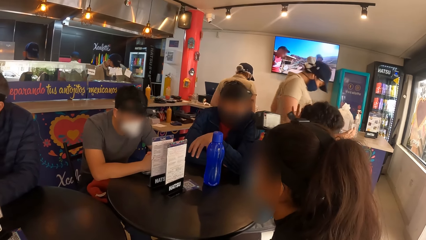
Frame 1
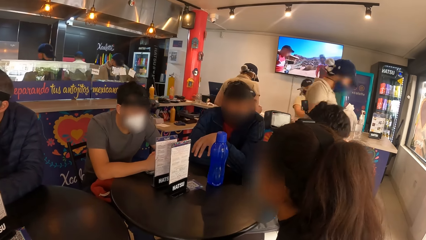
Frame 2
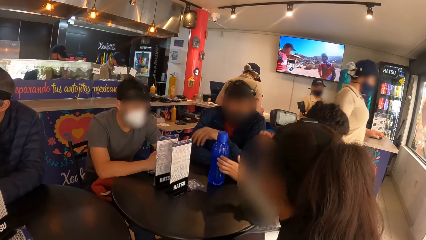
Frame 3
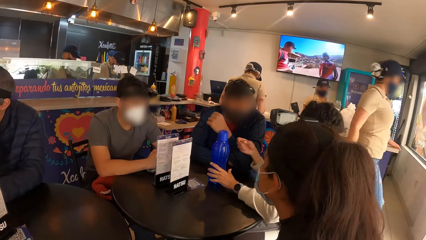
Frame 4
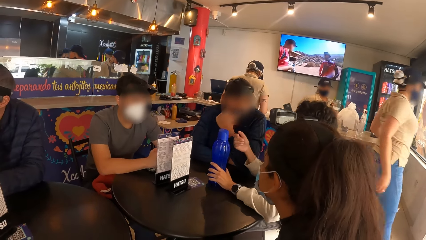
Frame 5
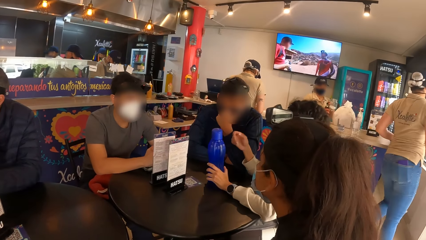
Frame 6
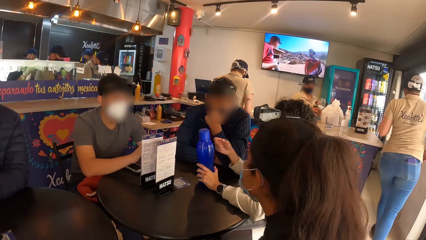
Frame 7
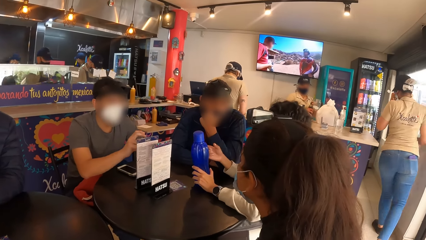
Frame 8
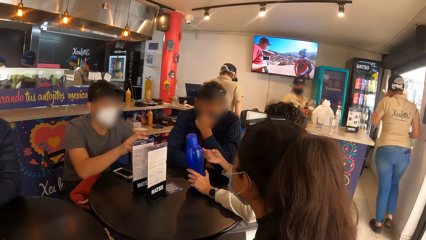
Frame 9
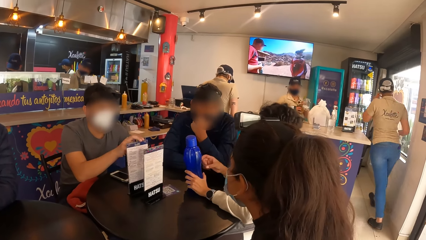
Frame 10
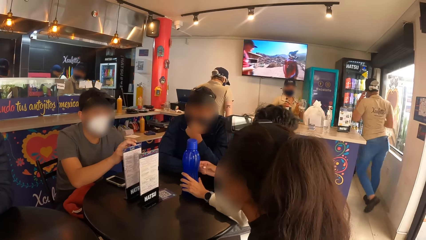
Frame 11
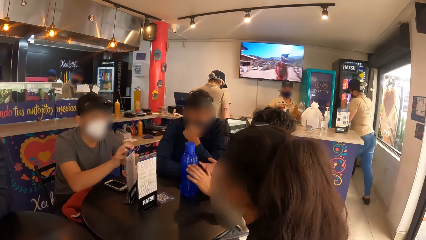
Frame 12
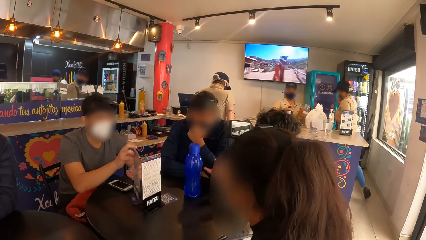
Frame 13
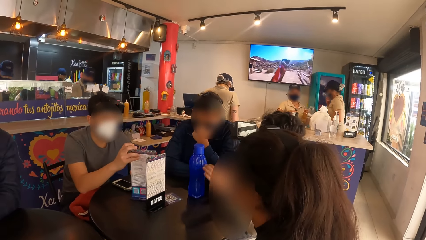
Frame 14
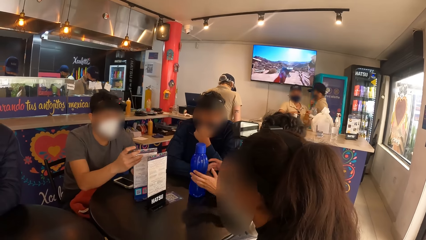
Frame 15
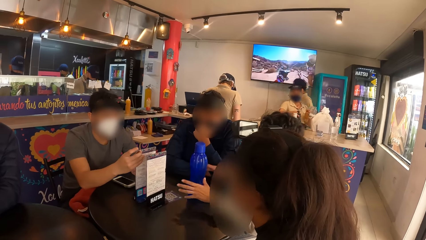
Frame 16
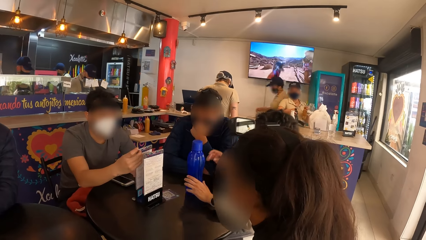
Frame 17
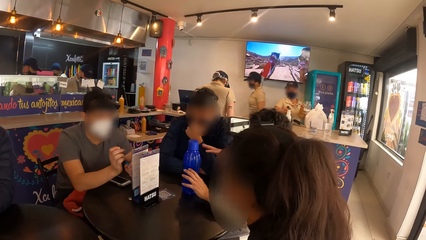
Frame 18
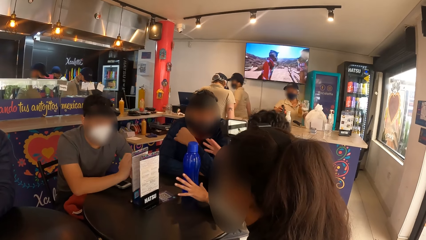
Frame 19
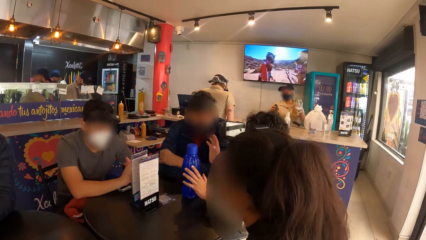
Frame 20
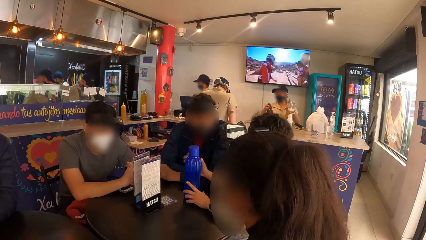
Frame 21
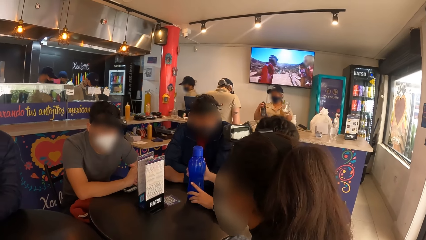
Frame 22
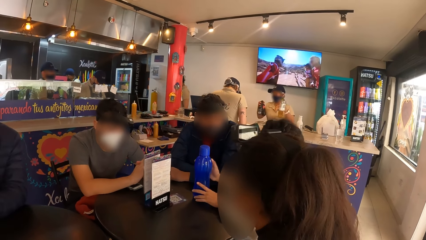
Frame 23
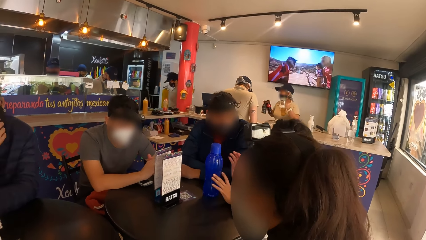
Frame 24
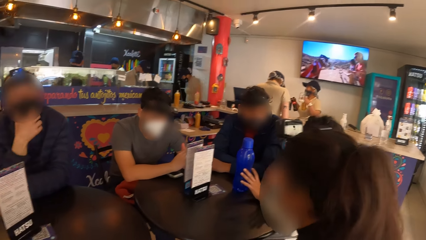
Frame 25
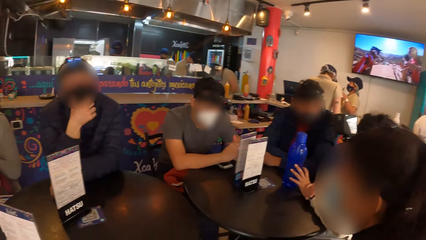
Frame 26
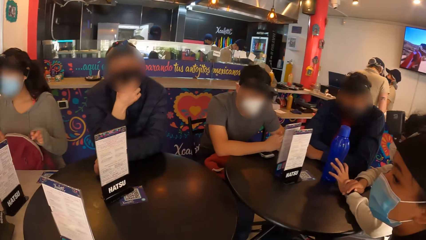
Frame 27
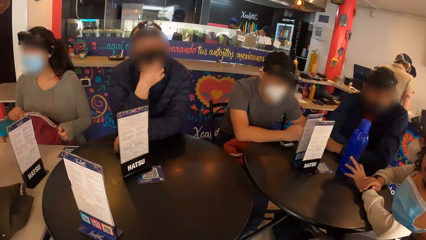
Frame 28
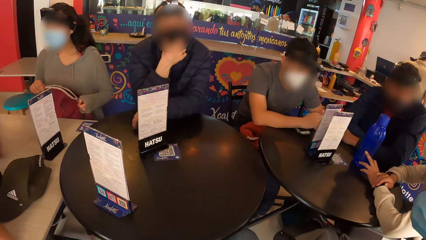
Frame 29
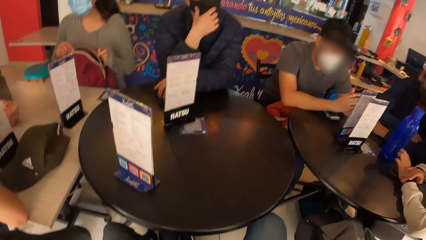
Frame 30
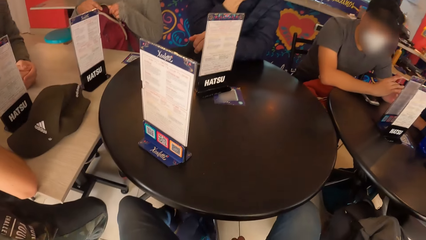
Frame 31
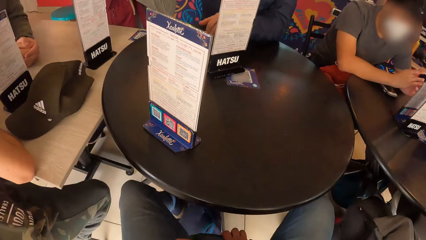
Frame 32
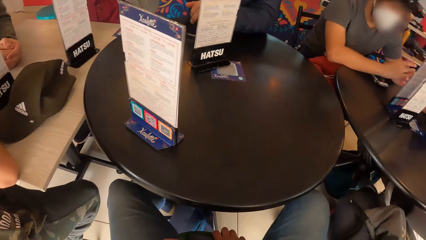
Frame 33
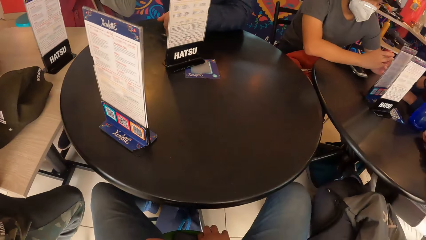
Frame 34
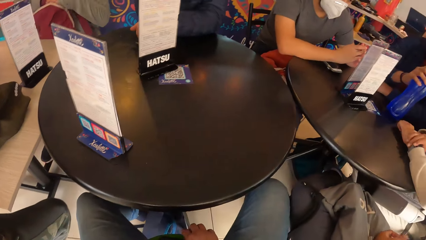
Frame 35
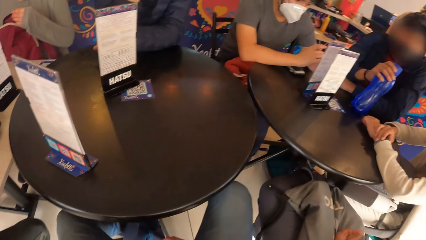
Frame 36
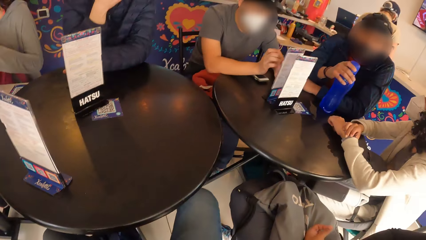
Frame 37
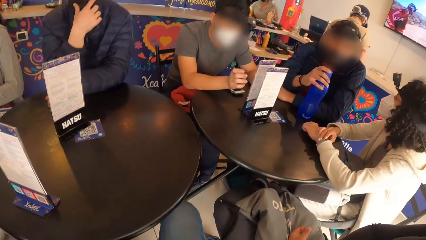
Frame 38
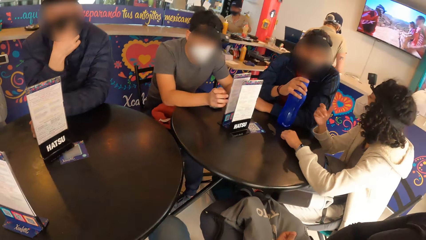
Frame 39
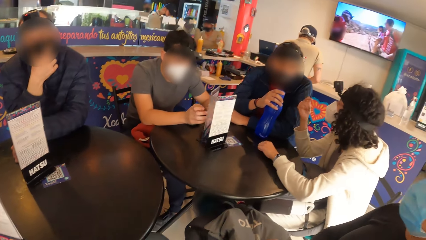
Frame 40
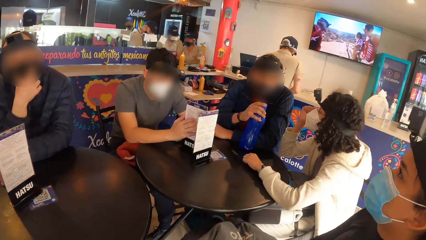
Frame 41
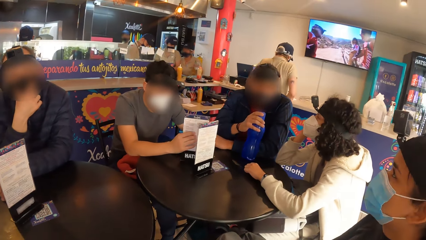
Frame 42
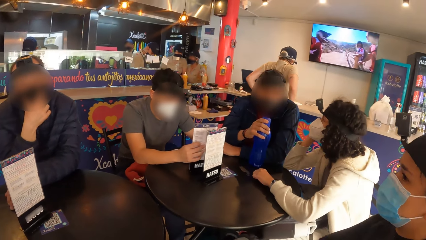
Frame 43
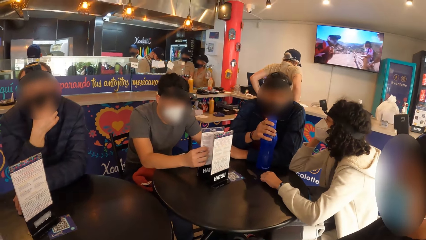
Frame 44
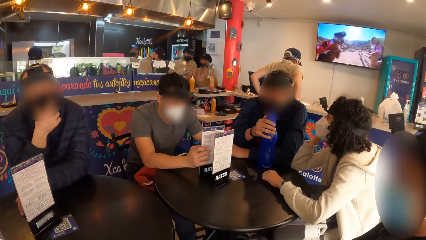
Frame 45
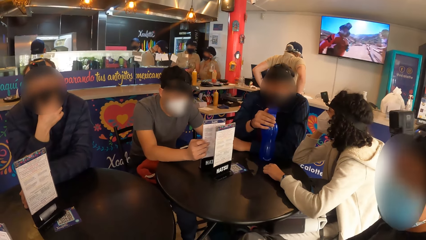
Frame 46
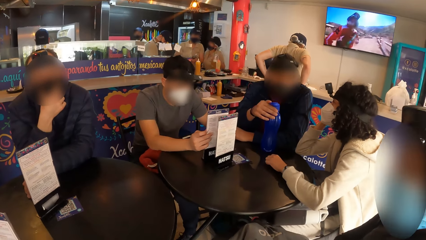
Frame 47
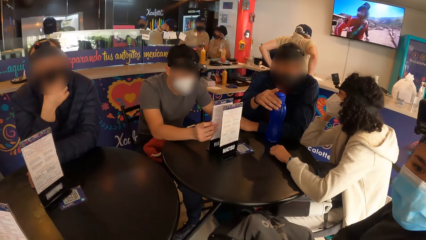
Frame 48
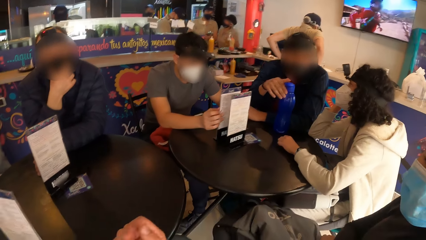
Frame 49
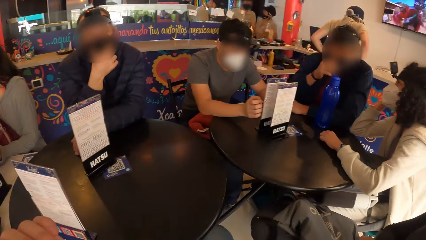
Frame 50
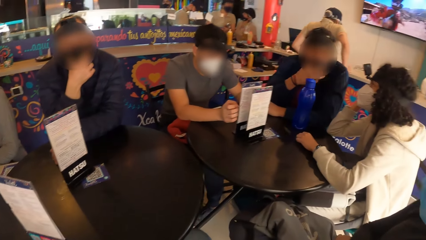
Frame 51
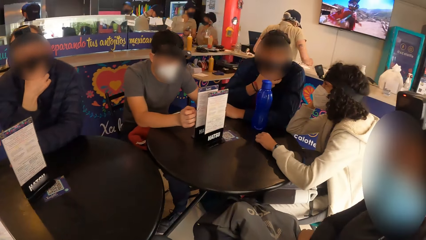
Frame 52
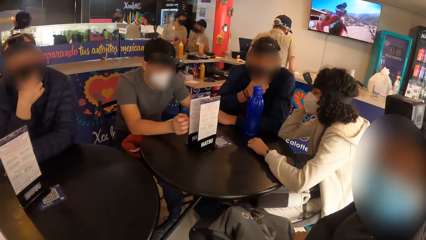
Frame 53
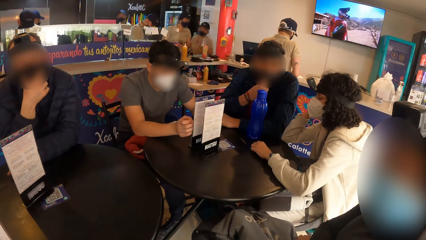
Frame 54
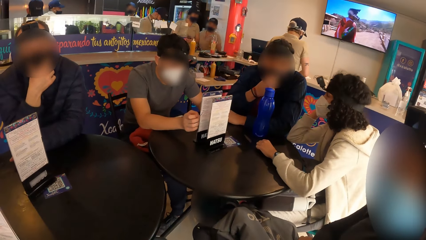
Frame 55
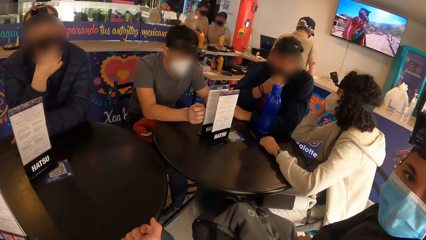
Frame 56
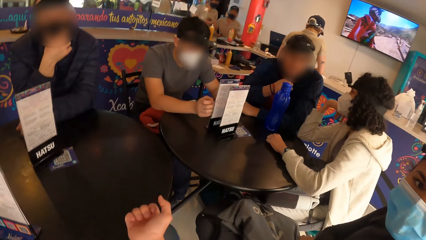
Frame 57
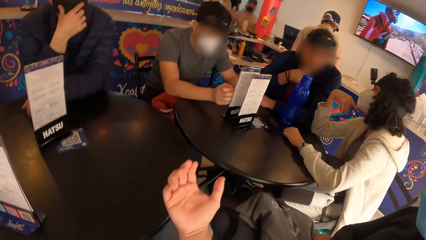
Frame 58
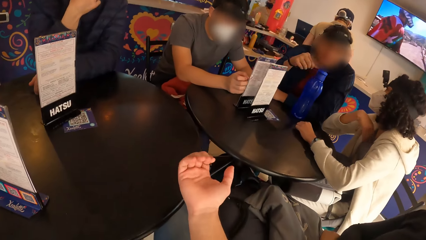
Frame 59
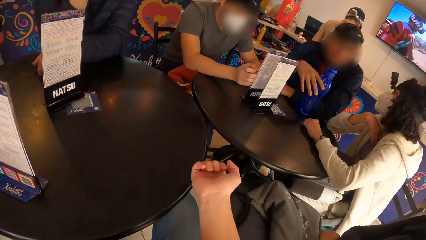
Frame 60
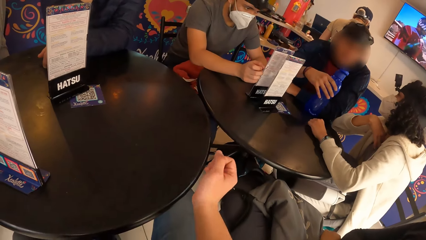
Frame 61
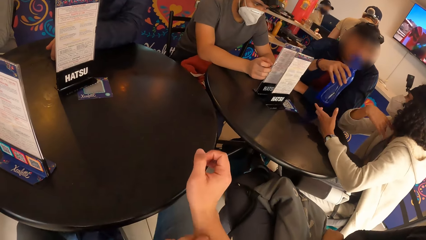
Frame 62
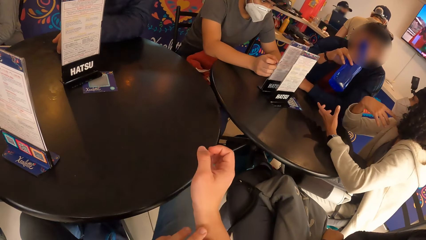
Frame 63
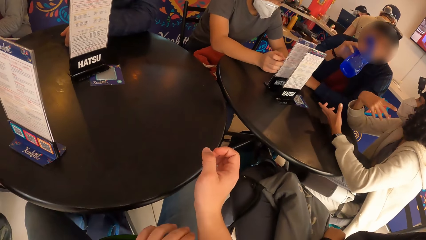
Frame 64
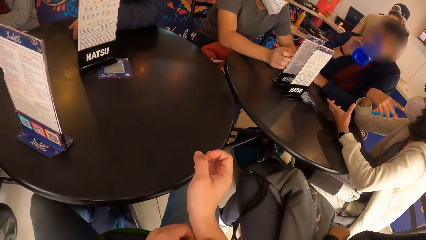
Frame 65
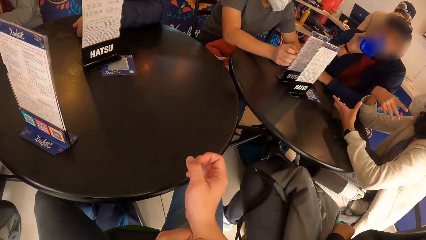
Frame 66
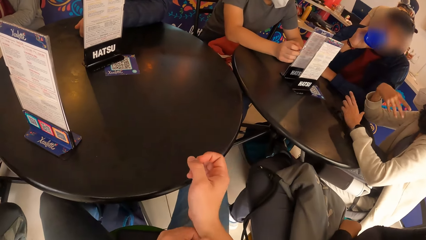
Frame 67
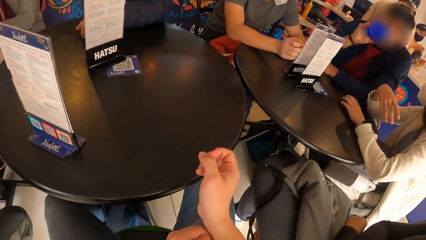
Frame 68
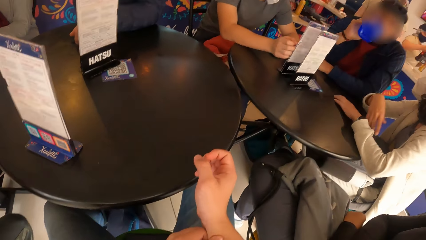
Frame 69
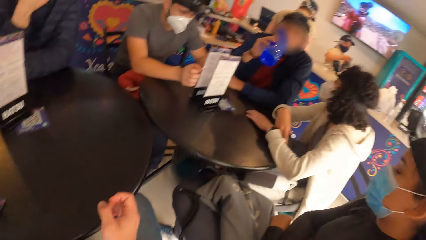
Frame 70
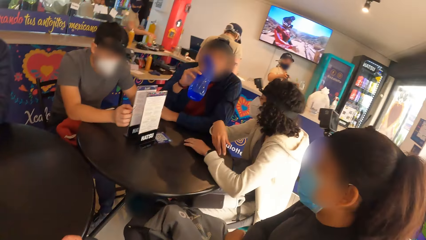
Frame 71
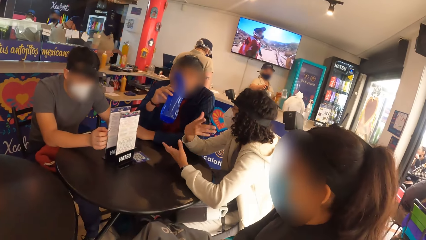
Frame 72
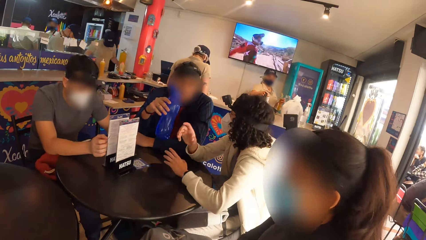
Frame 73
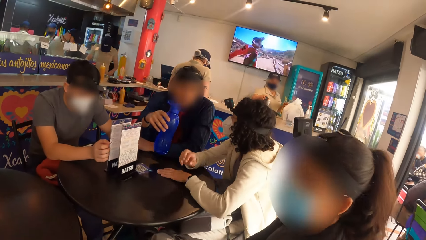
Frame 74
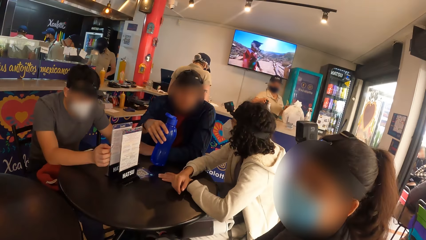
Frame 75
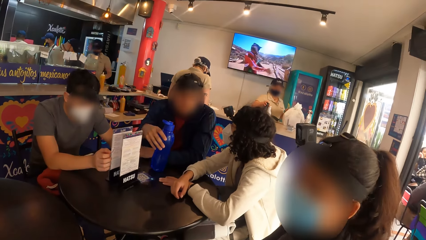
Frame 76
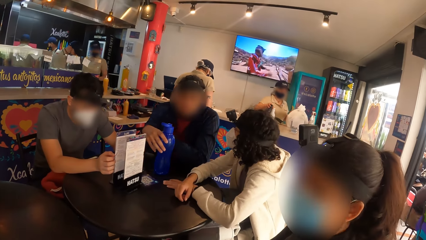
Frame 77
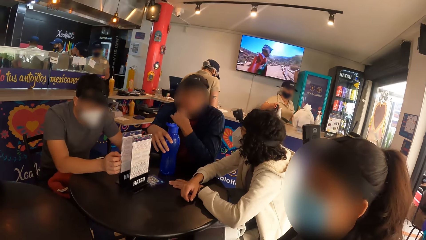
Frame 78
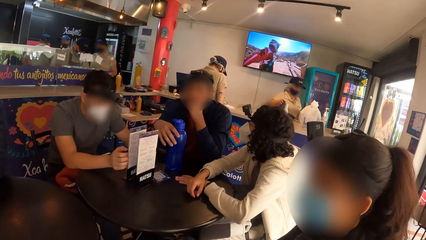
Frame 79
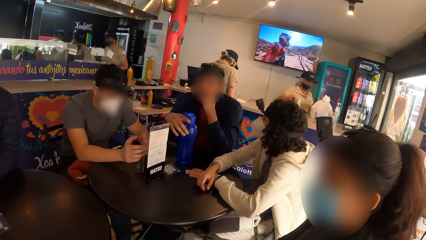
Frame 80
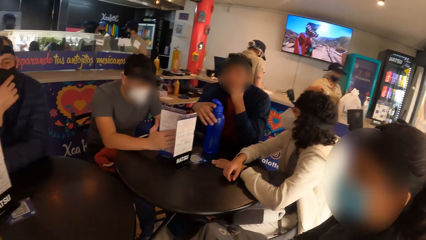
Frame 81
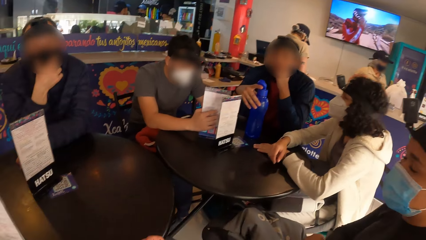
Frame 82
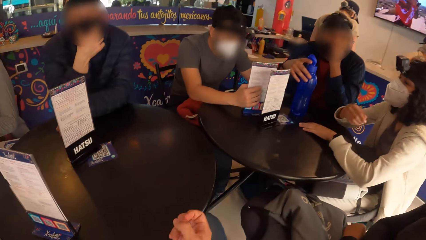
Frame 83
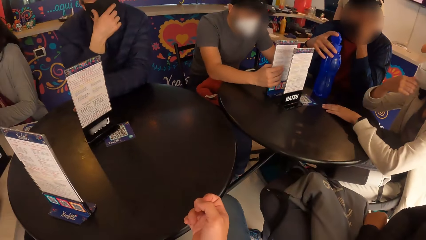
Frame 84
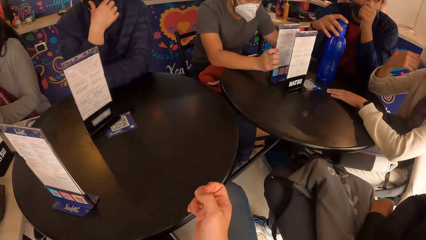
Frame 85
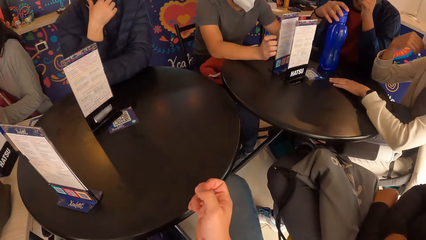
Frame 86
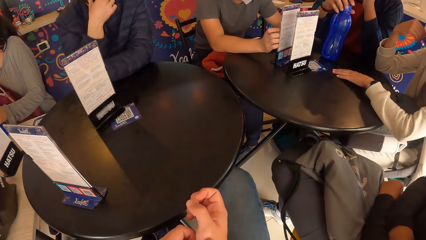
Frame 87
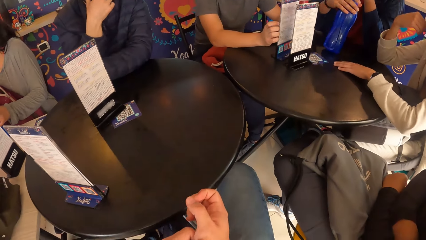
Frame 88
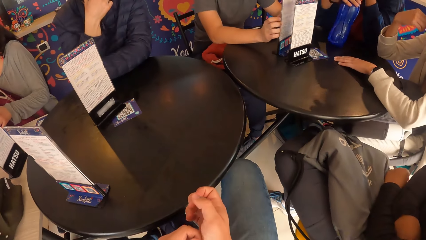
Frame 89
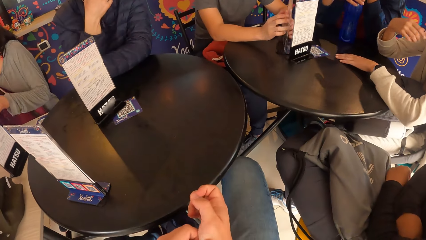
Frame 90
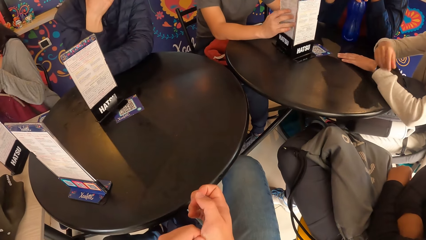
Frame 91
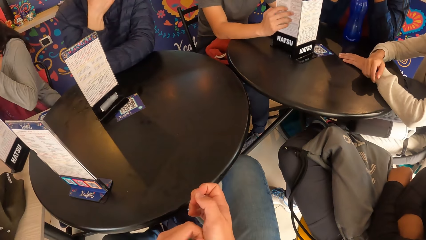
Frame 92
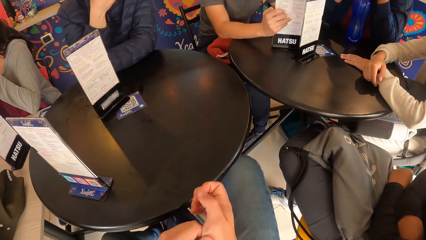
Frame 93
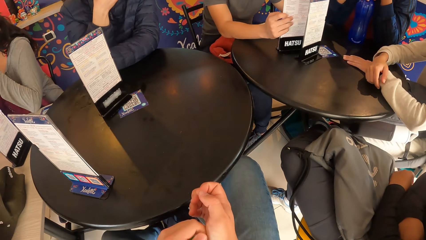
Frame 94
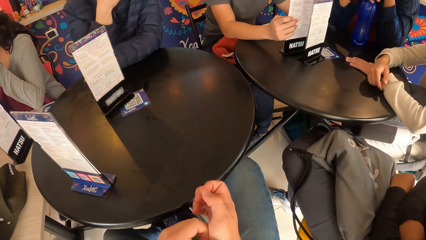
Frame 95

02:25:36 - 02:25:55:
A man moves a table top menu on the table with his right hand. The man moves the table top menu on the table with his right hand again. The camera wearer stretches his right hand. Another man picks up the bottle from the table with his right hand. The camera wearer touches his right hand with his left hand. The other man drinks from the bottle in his right hand and places the bottle in his right hand on the table. The first man moves the table top menu on the table with his right hand. The camera wearer rubs his hands.
